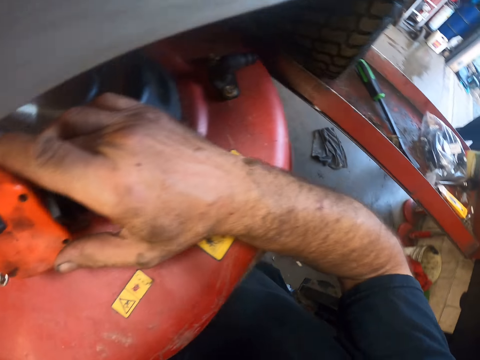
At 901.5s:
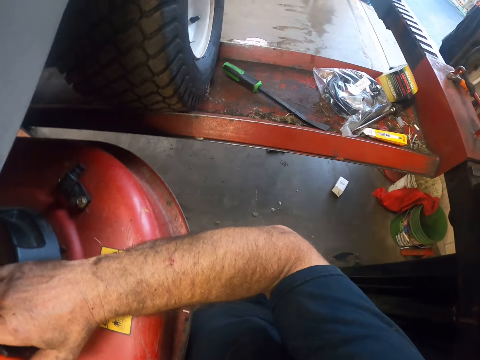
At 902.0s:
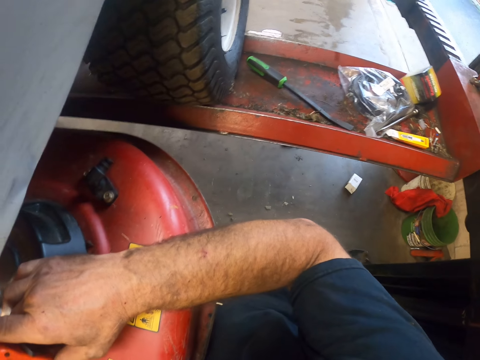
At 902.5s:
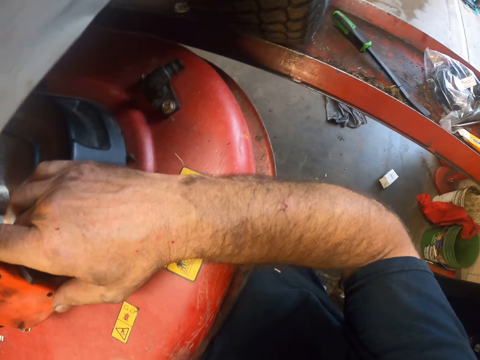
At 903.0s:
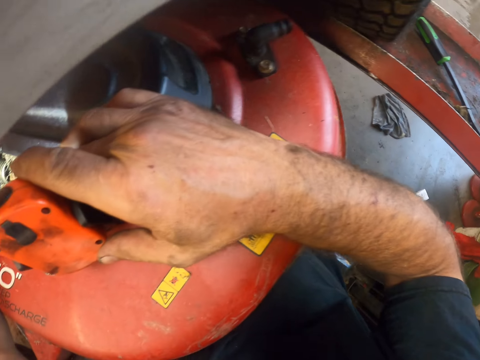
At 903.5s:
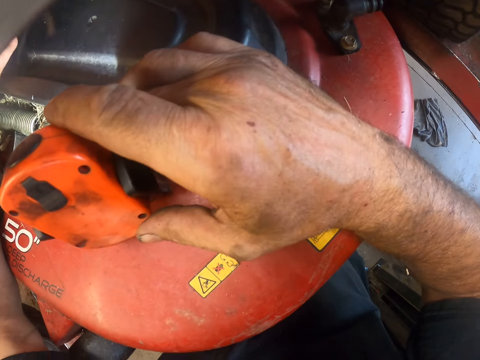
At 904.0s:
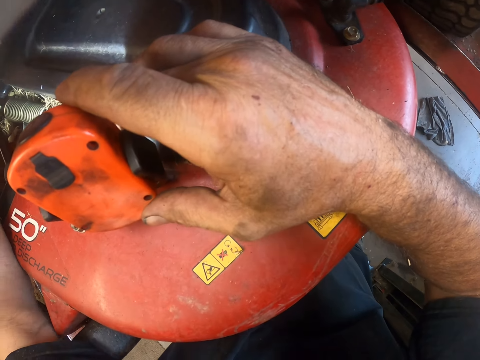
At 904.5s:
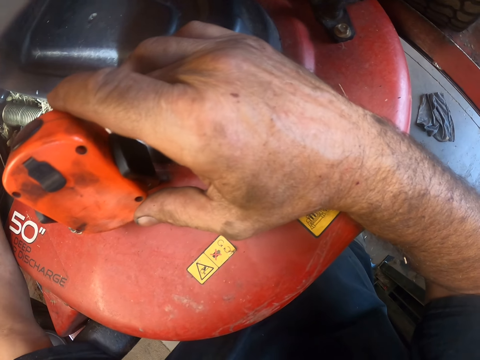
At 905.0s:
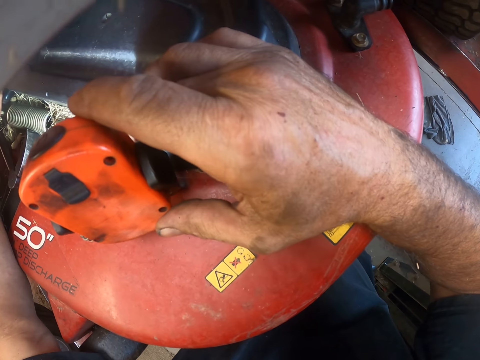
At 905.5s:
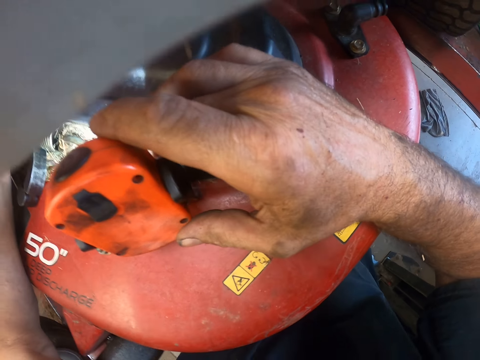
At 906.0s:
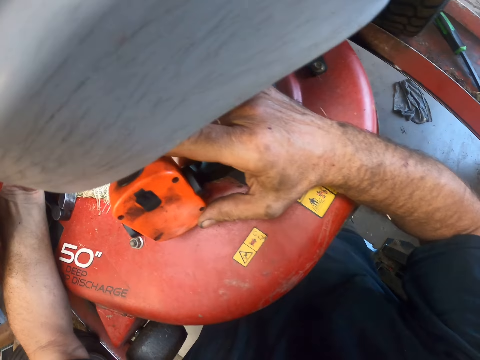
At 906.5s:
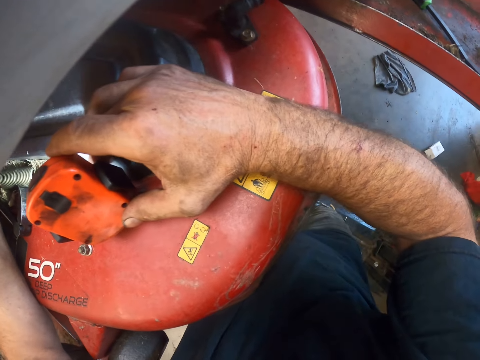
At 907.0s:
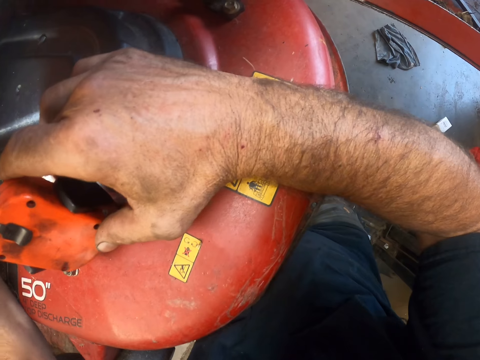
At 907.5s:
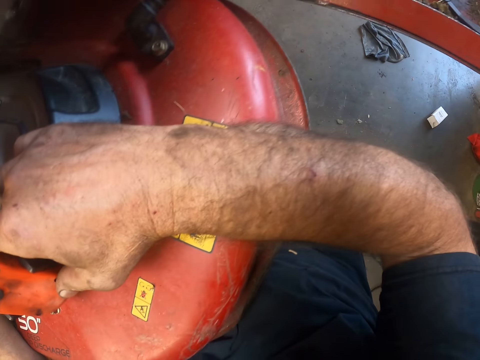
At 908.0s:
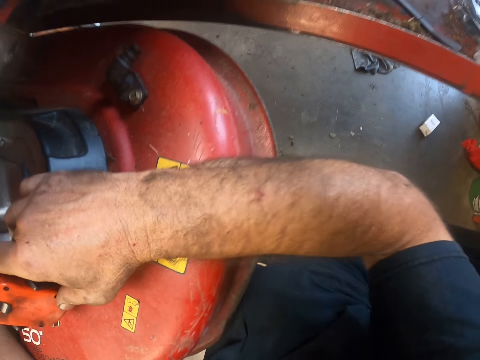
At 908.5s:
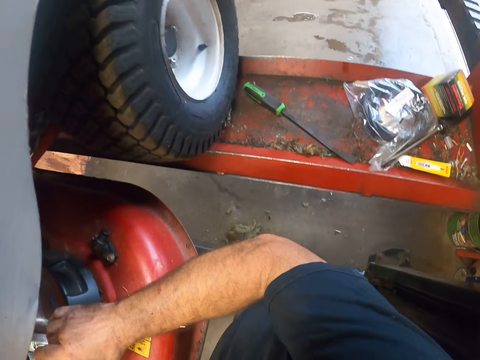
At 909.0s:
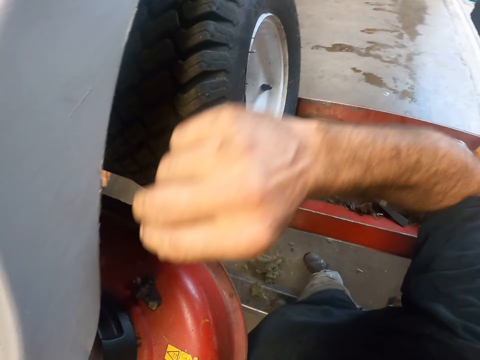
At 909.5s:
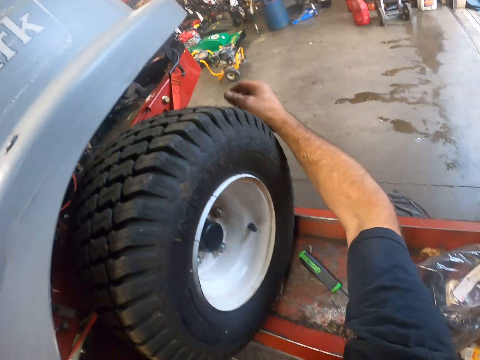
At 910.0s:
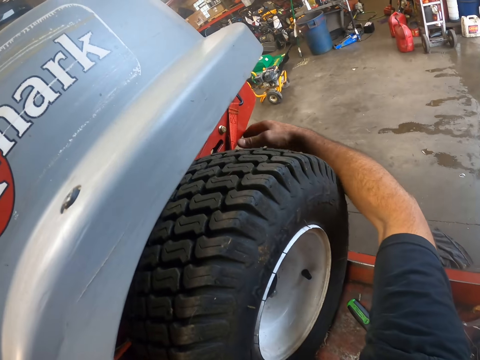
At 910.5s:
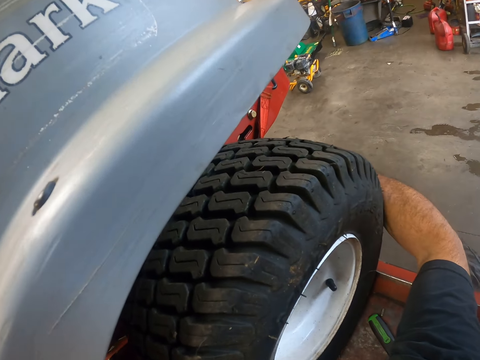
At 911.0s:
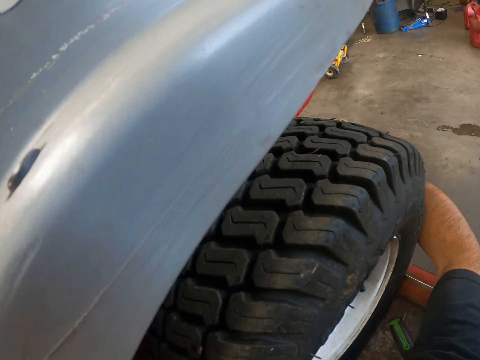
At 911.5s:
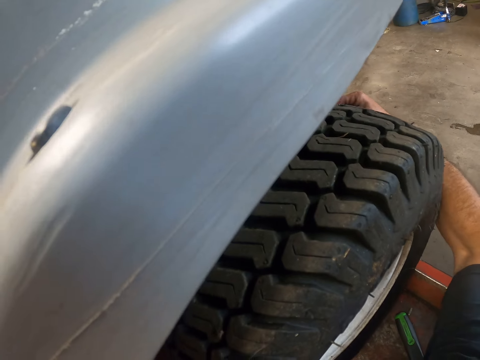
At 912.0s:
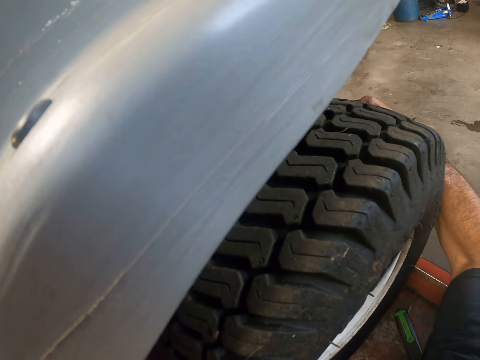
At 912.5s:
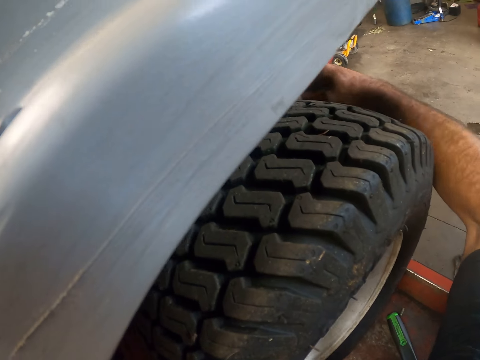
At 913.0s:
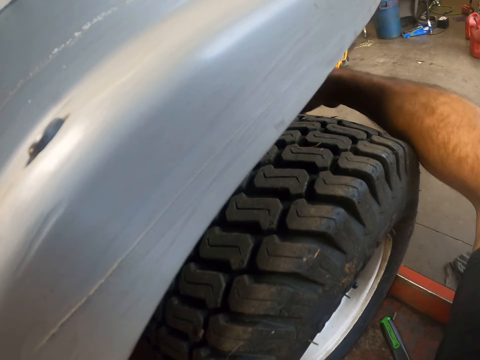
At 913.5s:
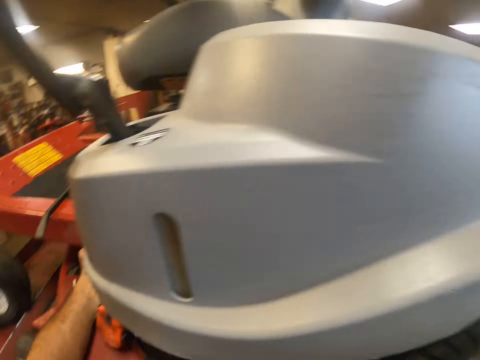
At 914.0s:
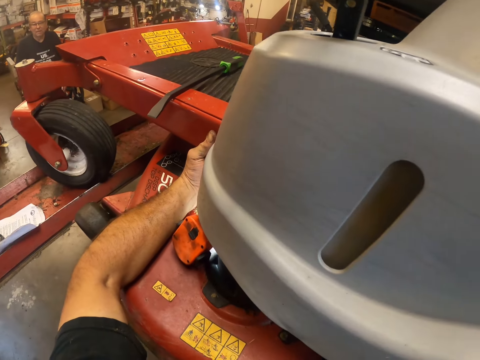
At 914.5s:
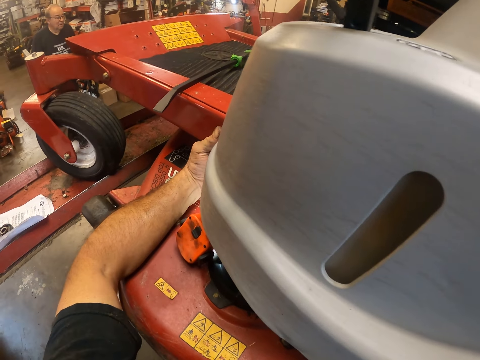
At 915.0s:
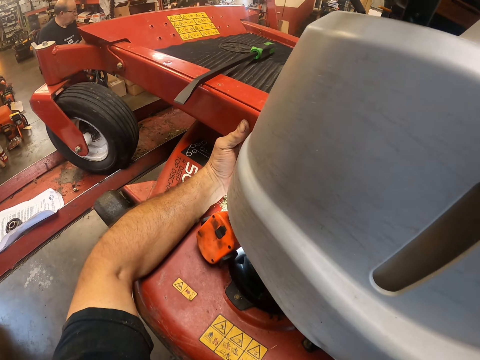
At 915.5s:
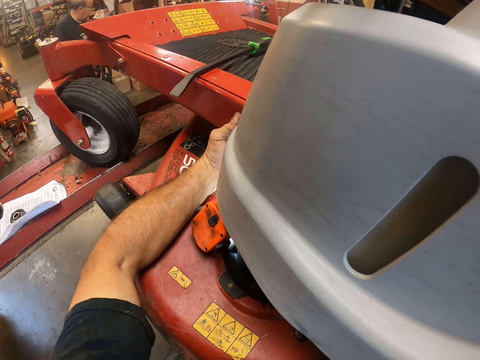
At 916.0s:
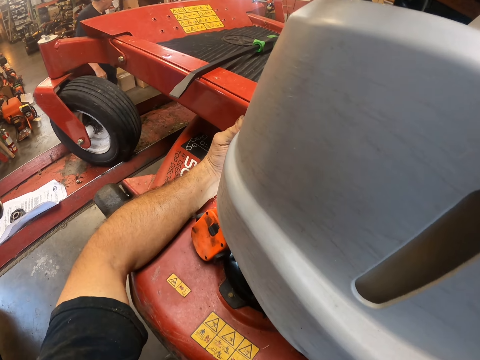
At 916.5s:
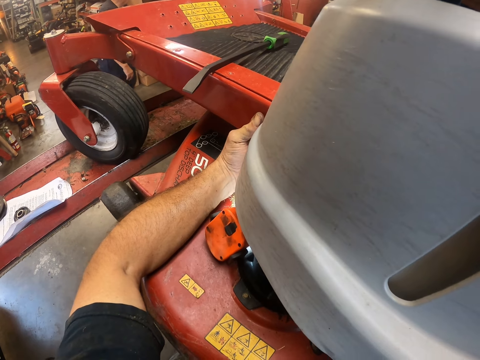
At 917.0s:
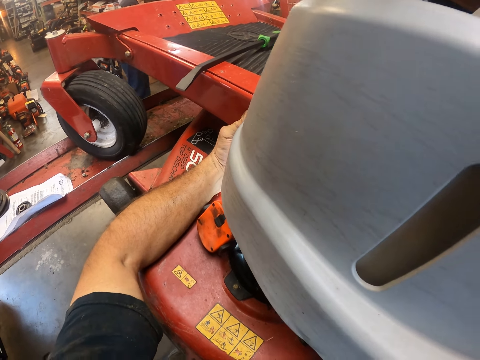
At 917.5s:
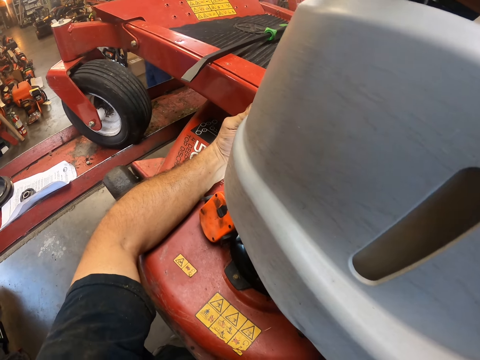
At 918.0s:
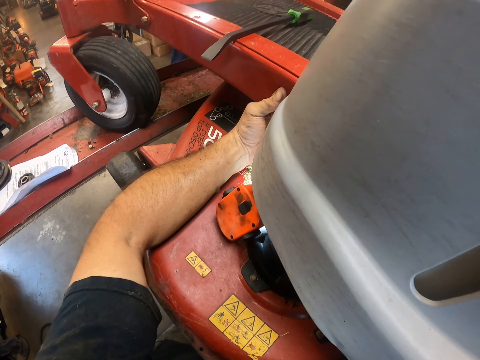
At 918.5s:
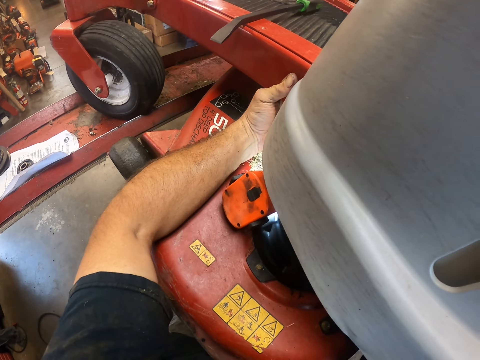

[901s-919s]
The camera wearer reaches for the hook of the ratchet rope with his left hand. He reaches for the other end of the ratchet rope with his right hand. He holds beyond a wheel. The colleague walked past a stack of boxes.

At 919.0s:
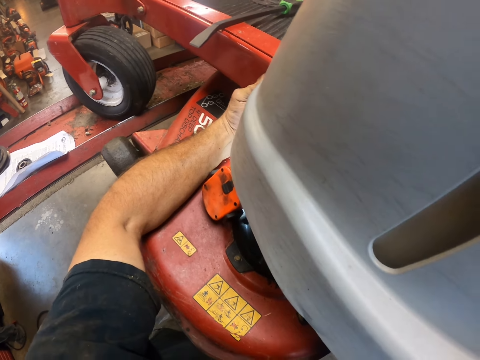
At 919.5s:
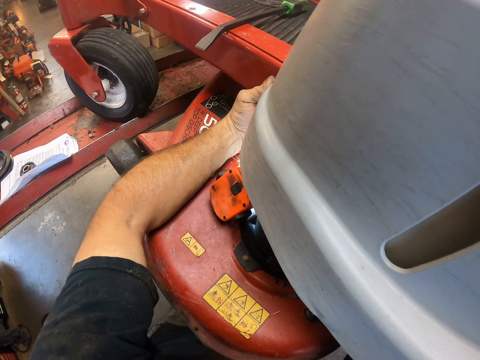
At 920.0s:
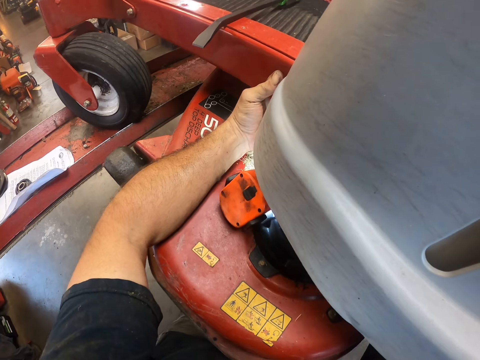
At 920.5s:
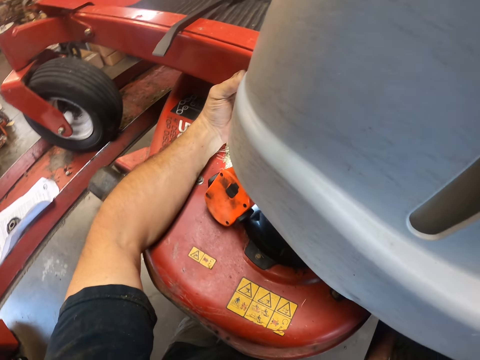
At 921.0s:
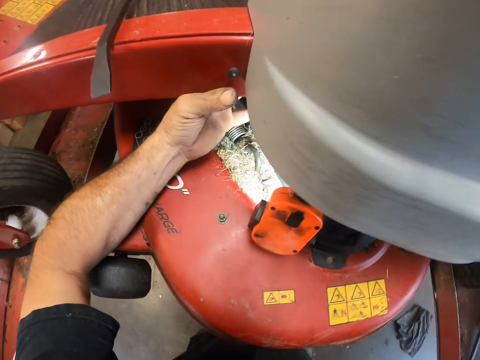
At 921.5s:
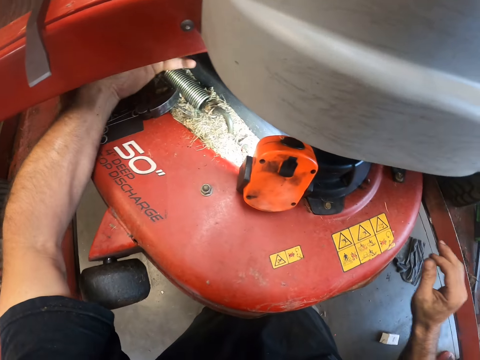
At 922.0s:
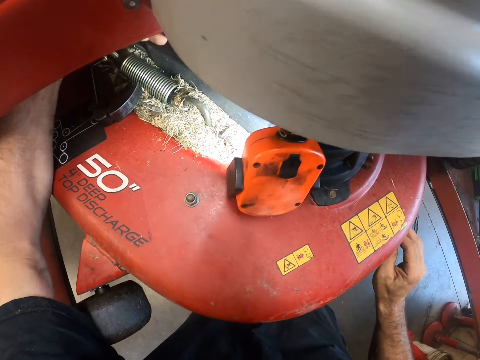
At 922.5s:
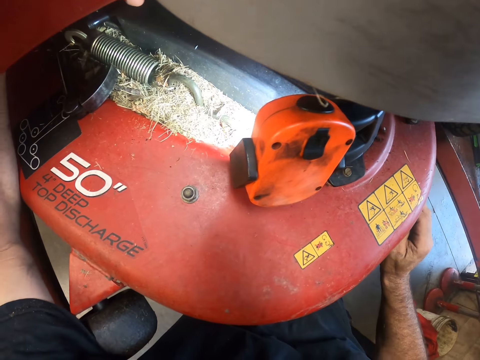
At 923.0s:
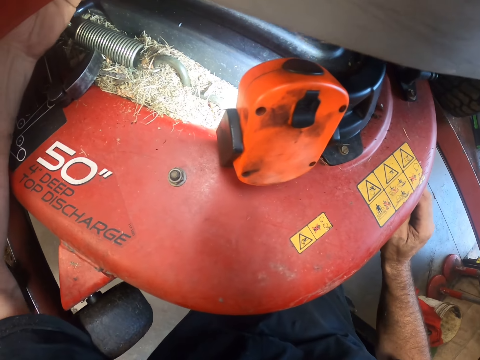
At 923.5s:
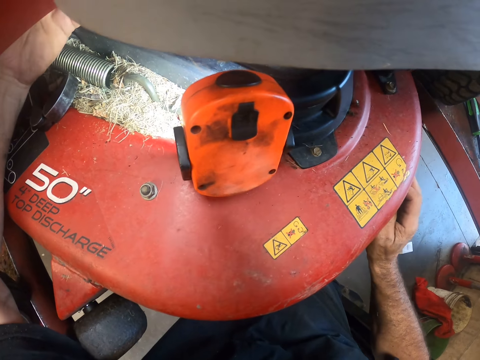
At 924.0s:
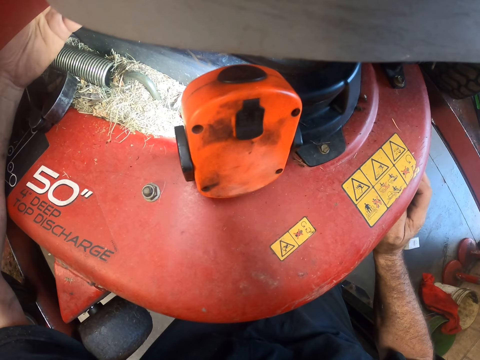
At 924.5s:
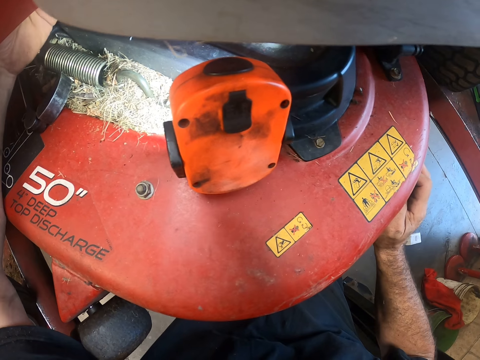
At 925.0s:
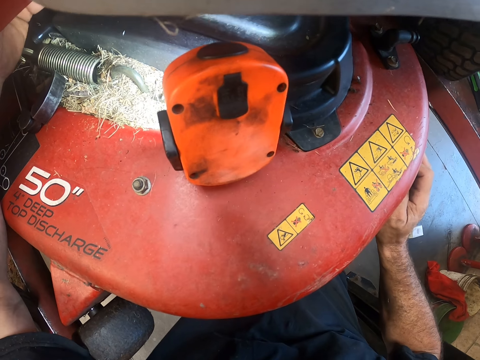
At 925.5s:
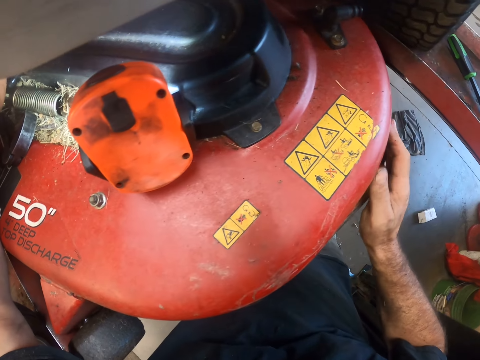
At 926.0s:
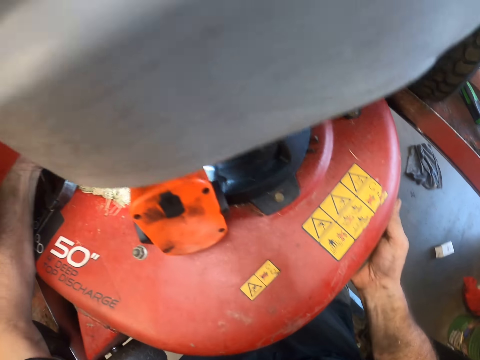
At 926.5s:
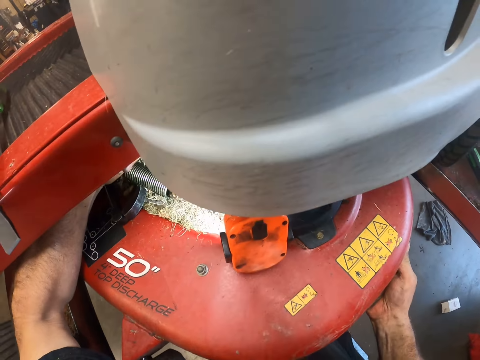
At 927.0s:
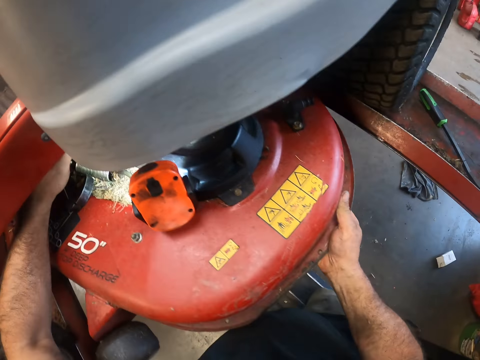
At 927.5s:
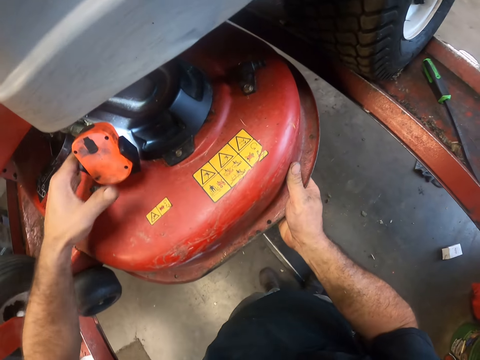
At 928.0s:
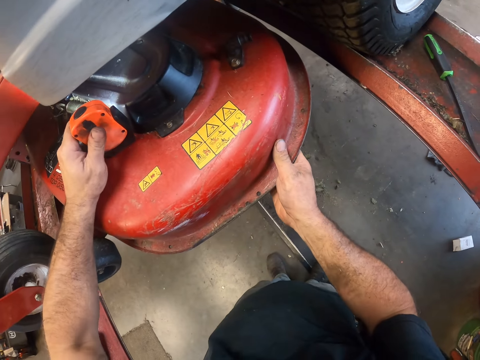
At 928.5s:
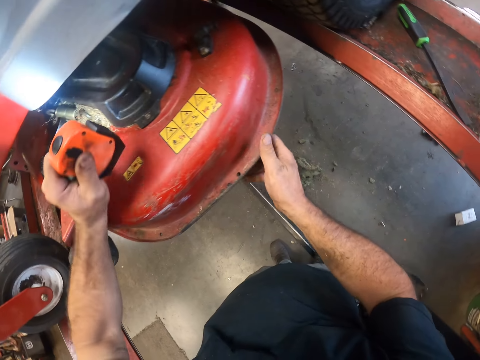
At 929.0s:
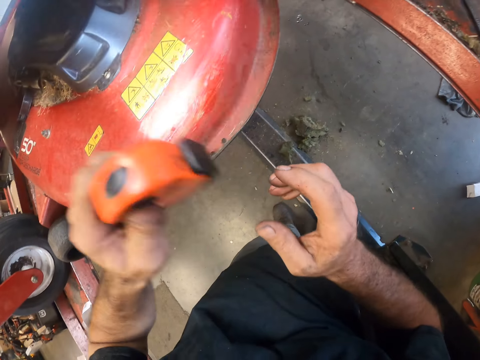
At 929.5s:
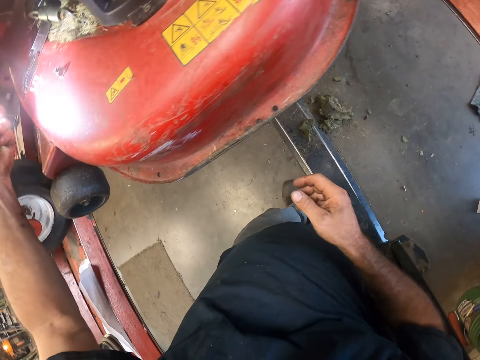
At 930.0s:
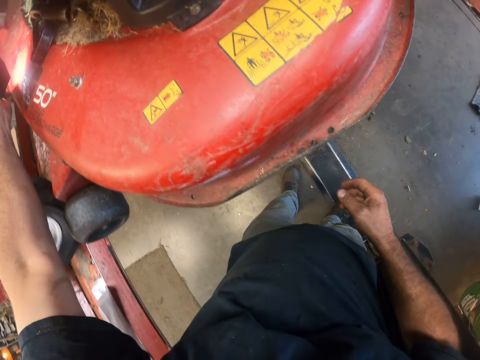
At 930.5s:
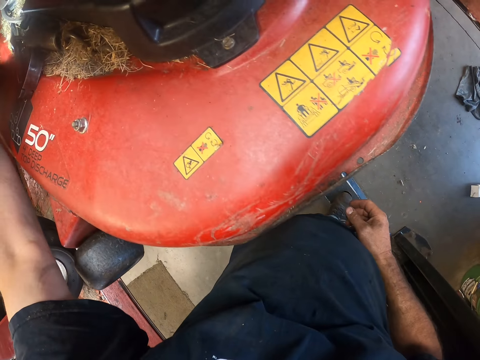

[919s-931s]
The camera wearer holds the time cutter. He moves the flashlight from the cutting deck with his left hand to under the footrest. He takes the lamp.
